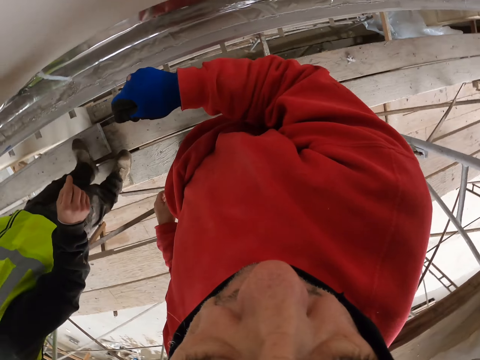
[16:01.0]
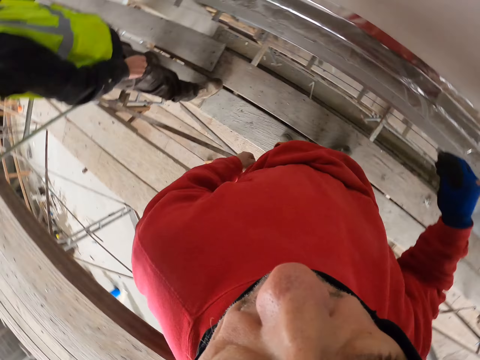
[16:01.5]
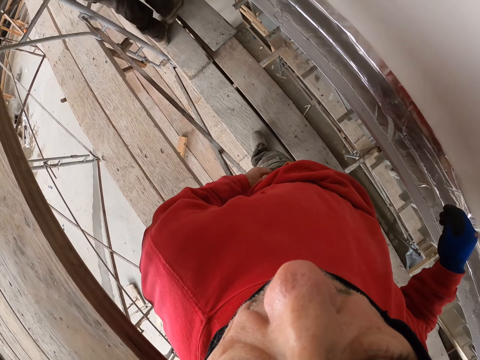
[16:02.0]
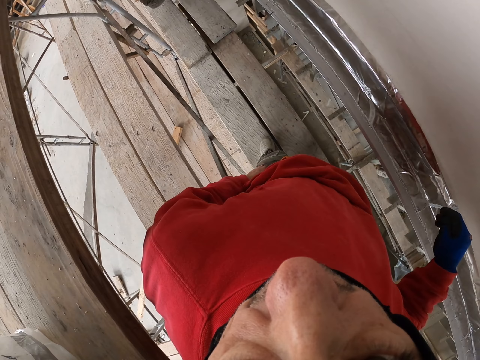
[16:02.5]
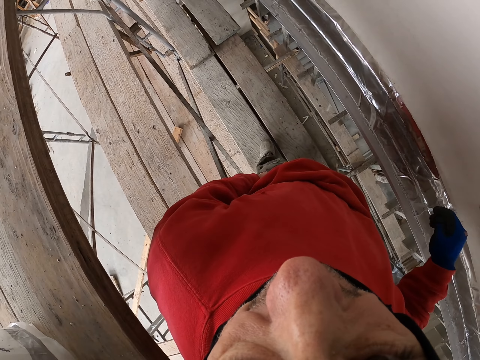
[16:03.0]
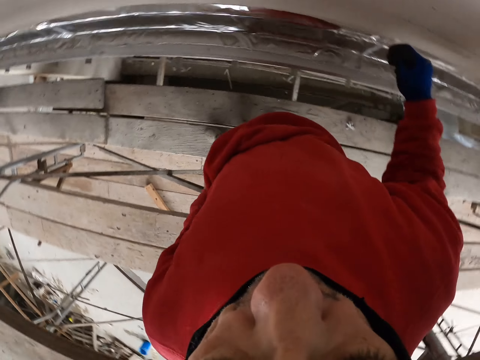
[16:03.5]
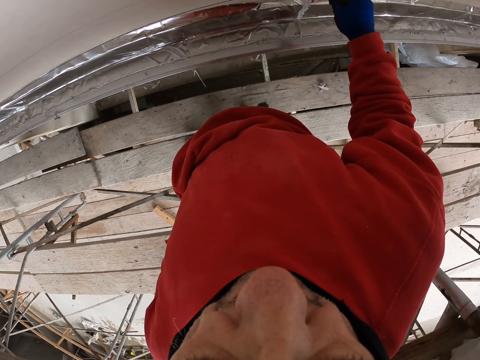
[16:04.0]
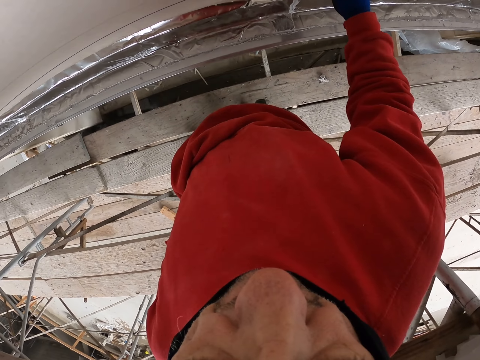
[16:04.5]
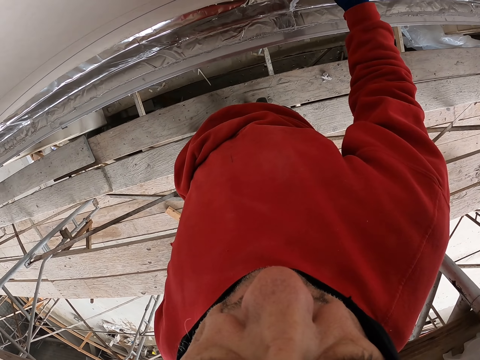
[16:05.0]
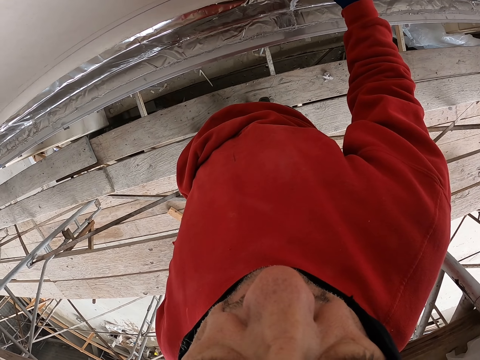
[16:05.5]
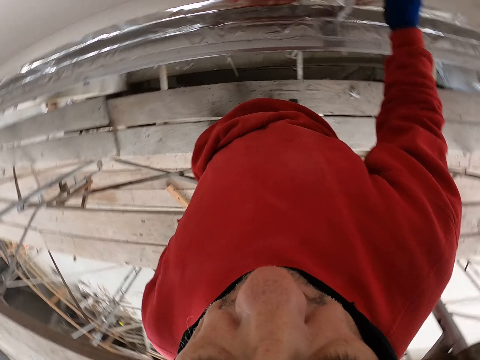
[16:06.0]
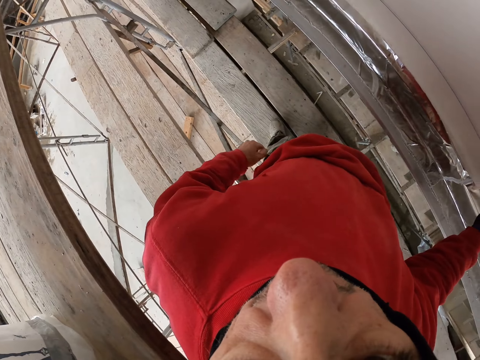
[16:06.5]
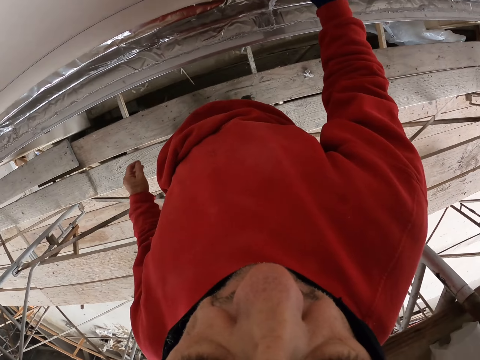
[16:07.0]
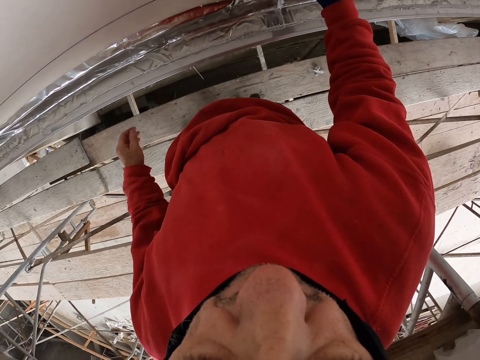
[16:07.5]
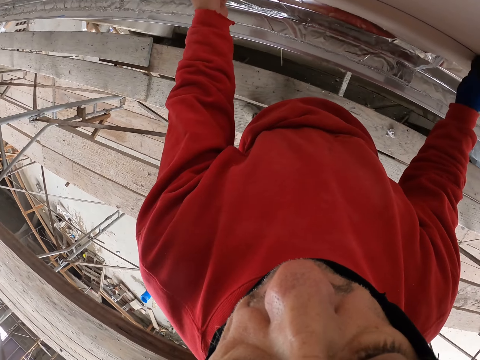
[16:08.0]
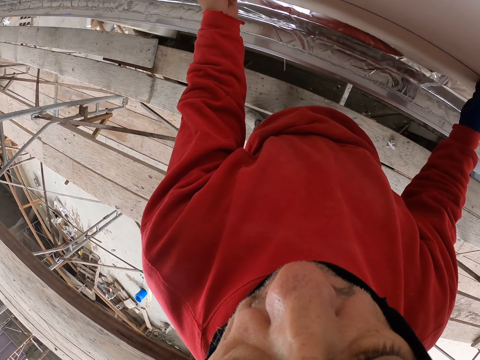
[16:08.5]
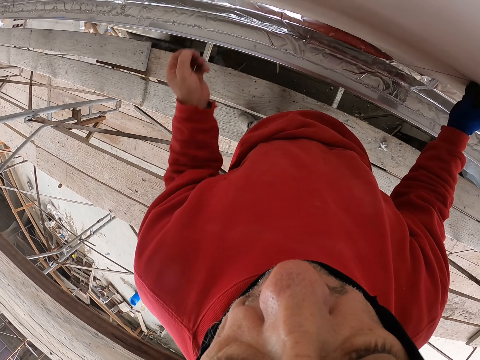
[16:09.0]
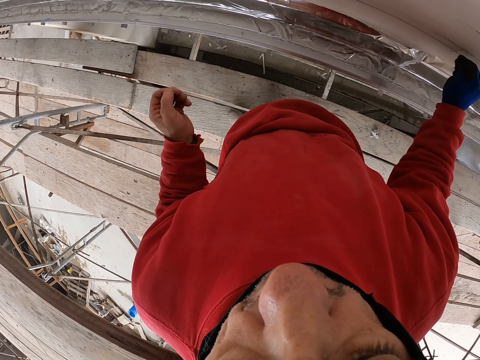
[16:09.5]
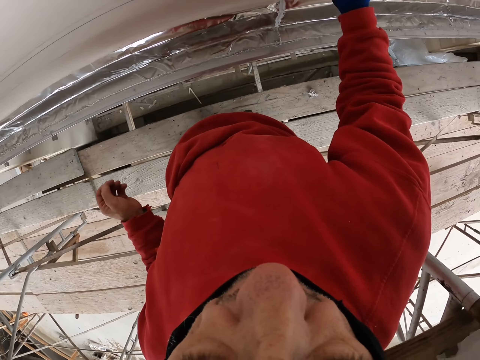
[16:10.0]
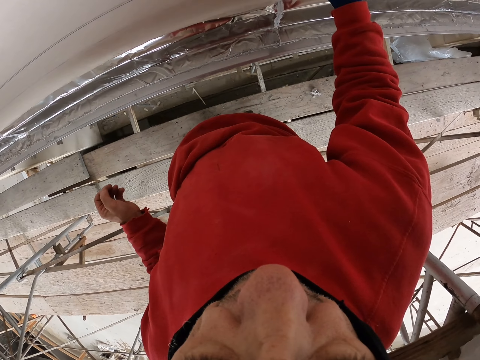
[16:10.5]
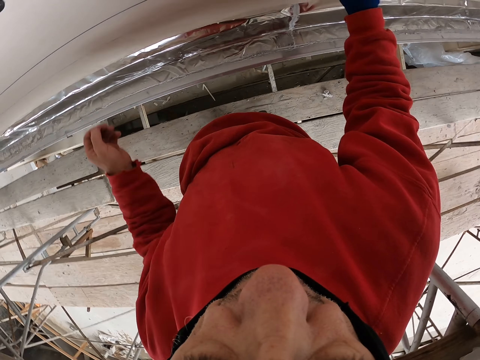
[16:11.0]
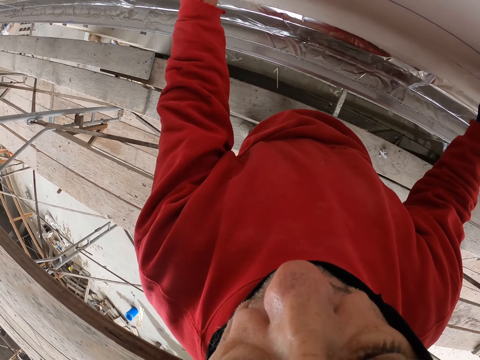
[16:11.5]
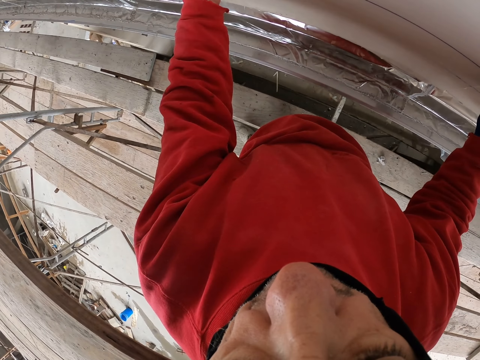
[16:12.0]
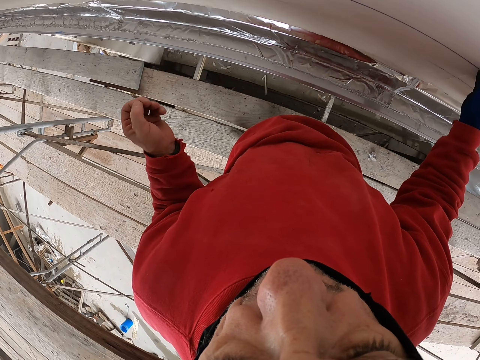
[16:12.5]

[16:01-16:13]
The camera wearer pulls the string. They measure the size required. They measure the wall.

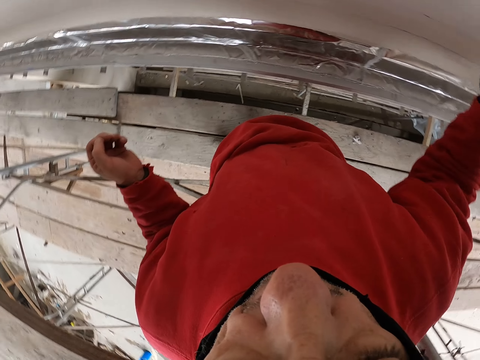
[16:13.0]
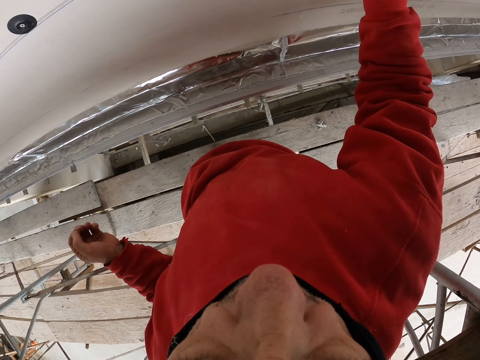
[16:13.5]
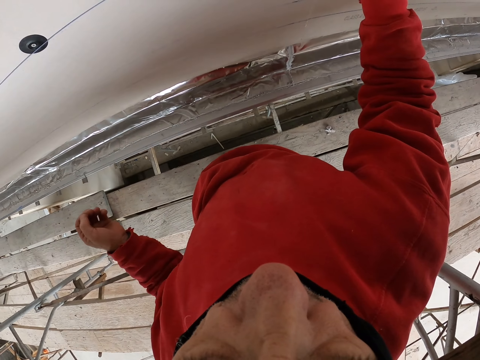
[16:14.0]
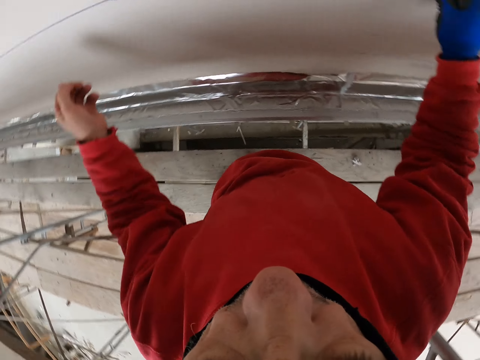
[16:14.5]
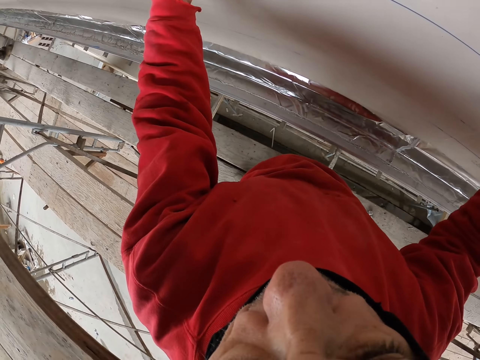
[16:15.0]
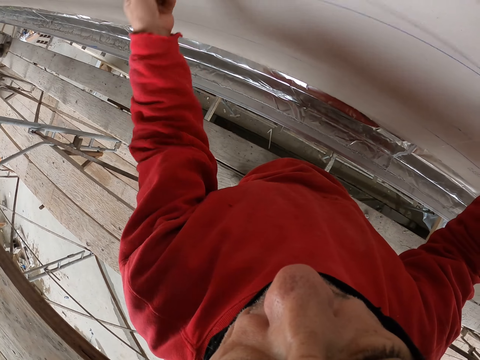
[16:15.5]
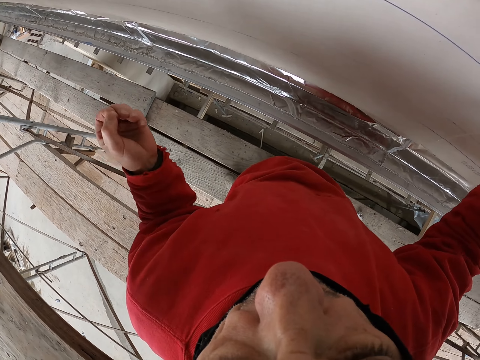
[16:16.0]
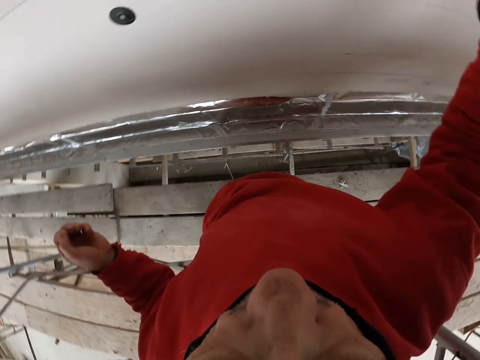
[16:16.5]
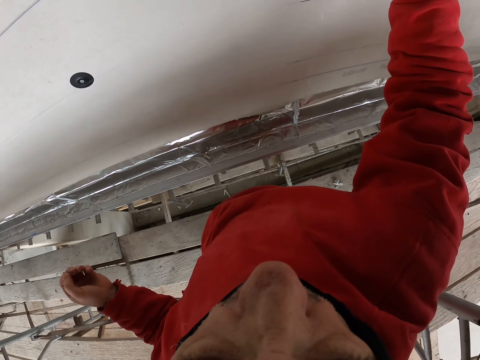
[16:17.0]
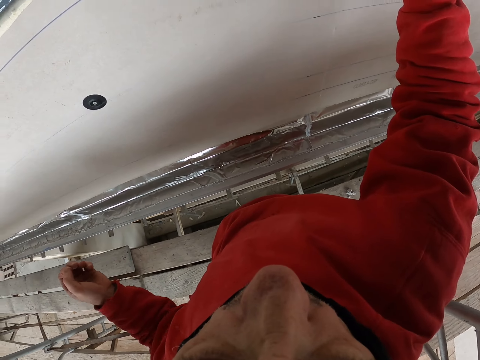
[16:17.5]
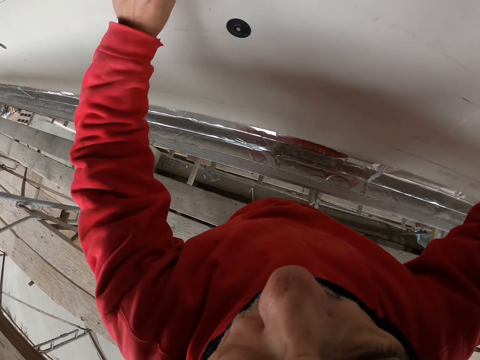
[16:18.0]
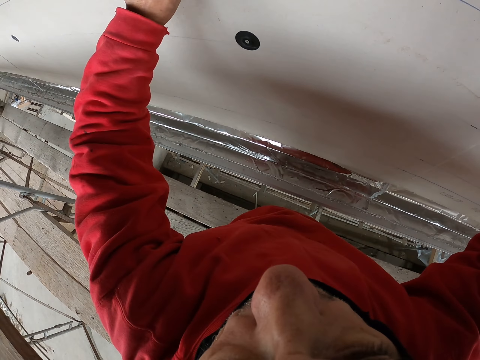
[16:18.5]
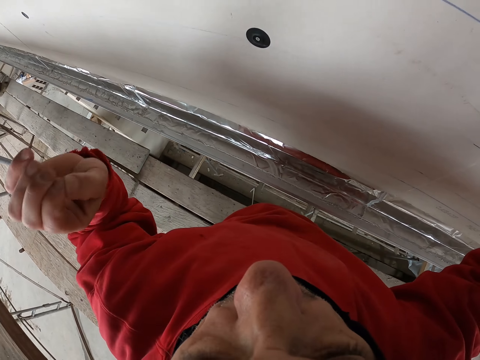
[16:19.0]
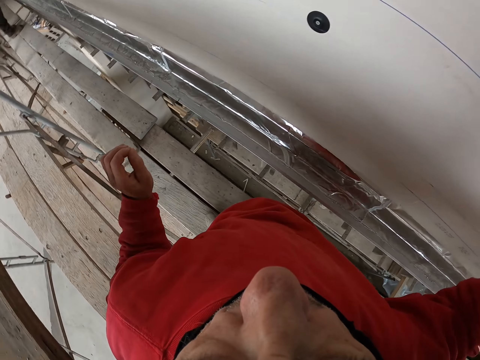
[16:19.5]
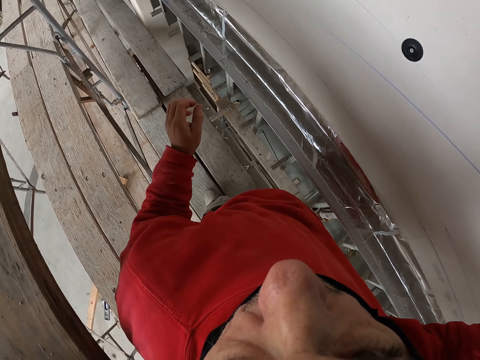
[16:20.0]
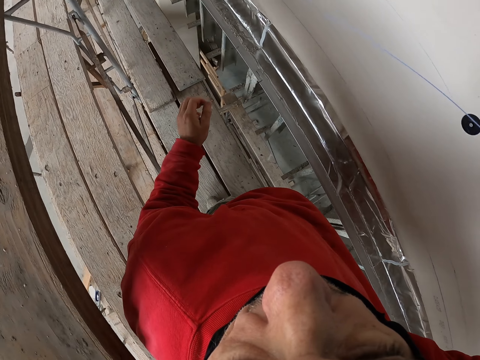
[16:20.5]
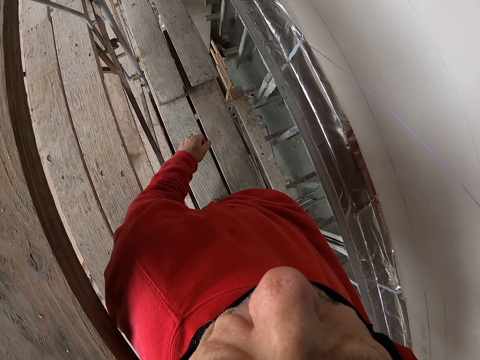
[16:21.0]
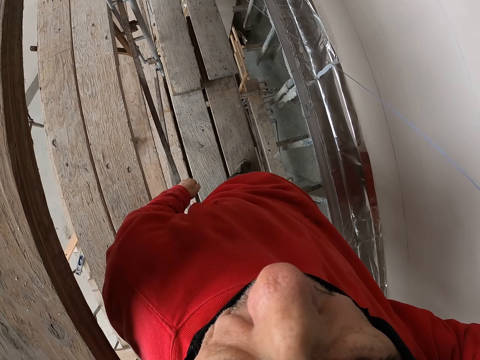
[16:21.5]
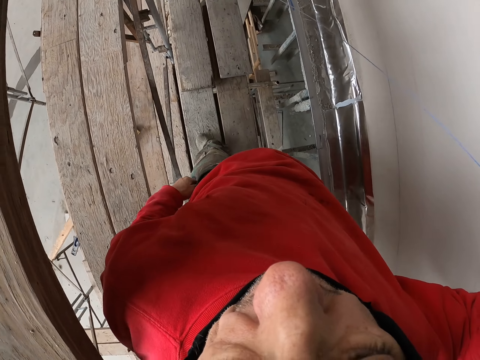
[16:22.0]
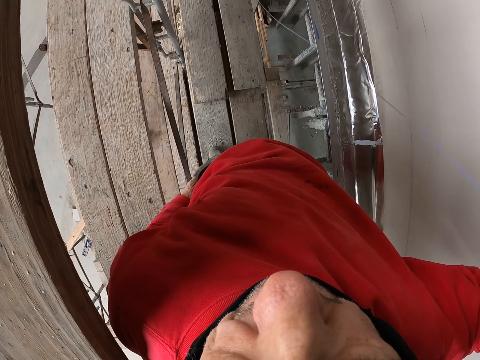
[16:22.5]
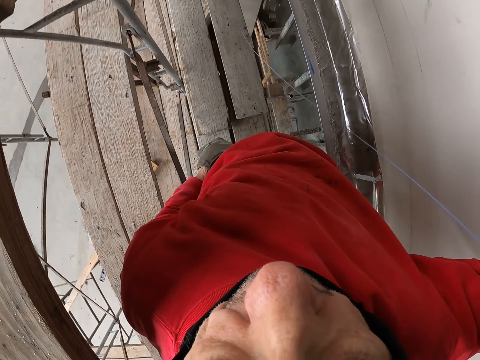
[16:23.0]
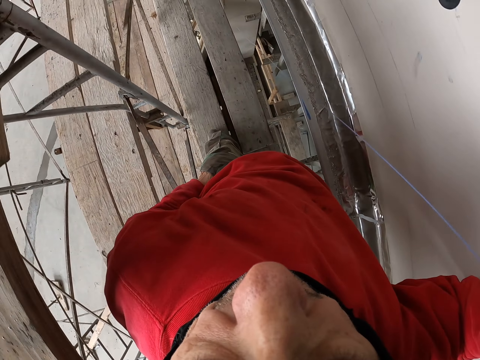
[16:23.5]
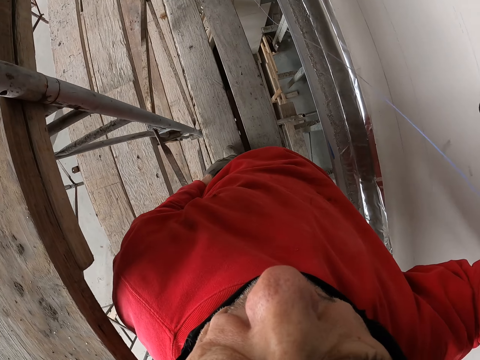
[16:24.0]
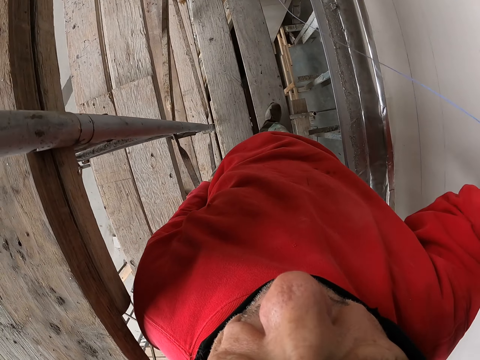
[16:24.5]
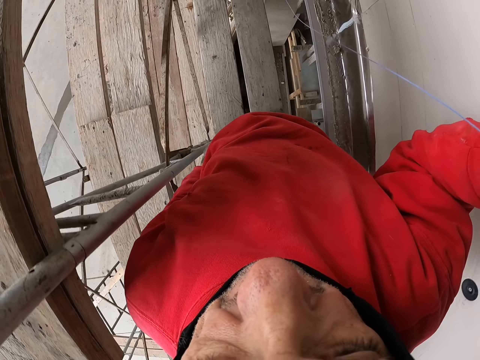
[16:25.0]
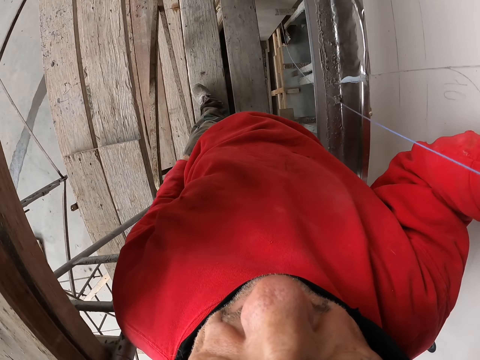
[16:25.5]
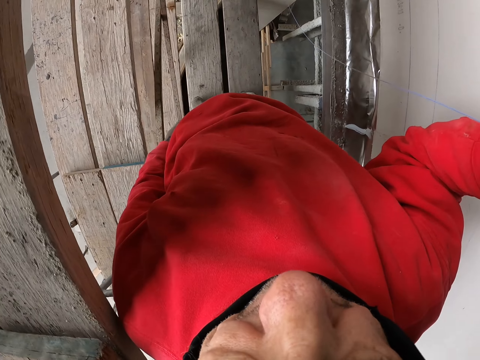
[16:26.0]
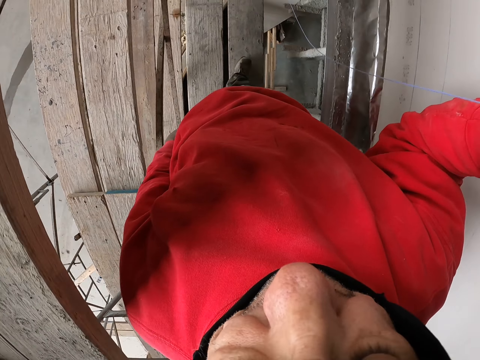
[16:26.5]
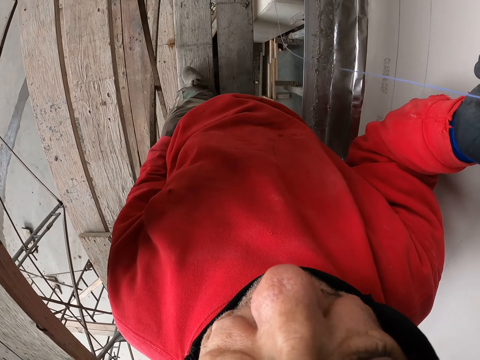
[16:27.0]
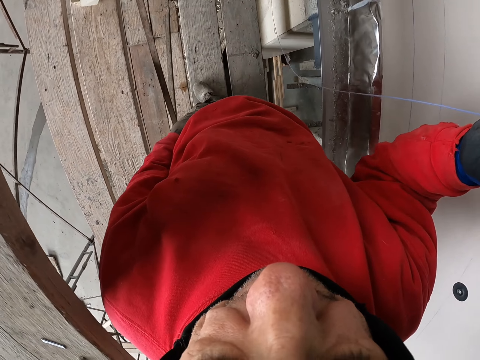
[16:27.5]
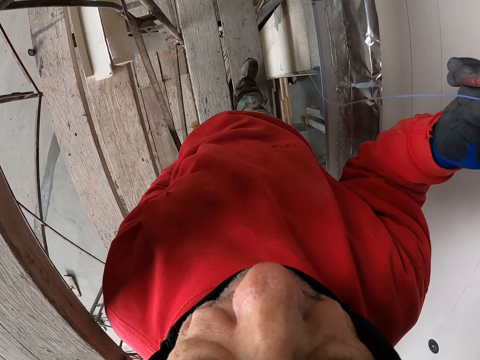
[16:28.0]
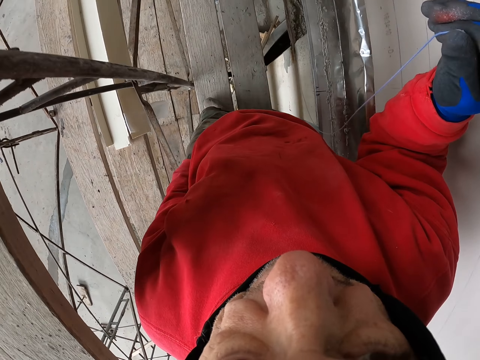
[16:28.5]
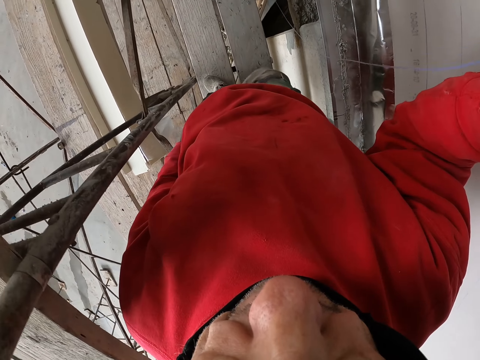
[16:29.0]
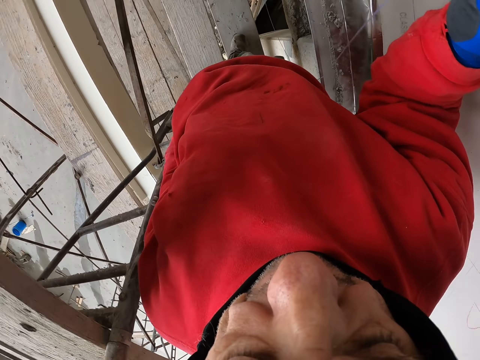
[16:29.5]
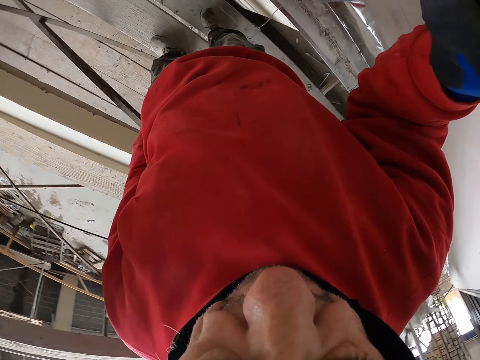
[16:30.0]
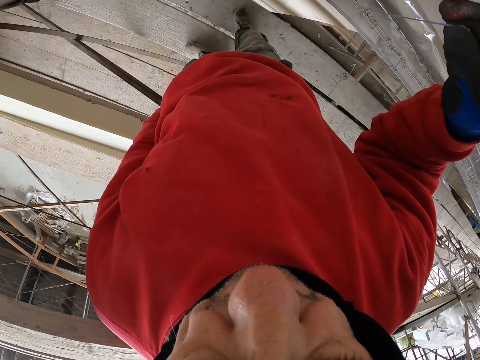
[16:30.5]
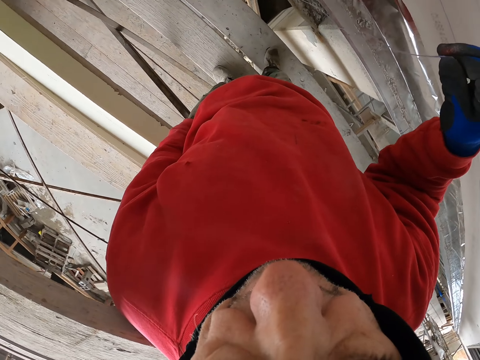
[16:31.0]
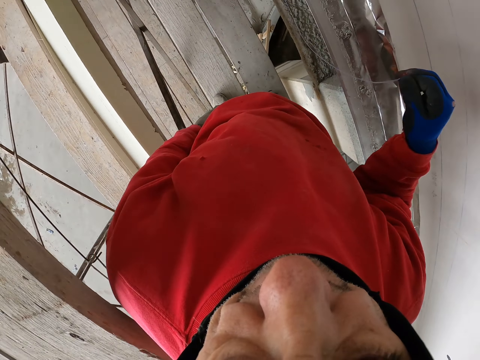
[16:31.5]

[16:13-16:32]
The camera wearer marks on the wall. They look at a person. They walk a few steps.
